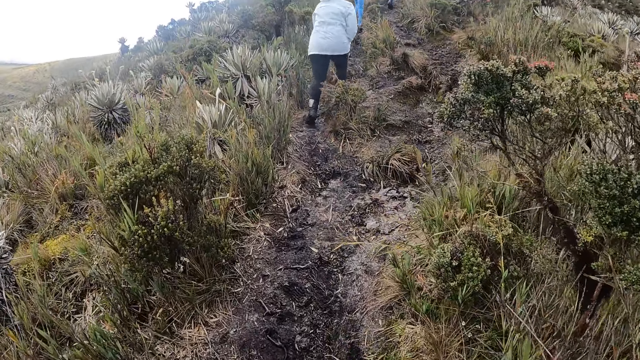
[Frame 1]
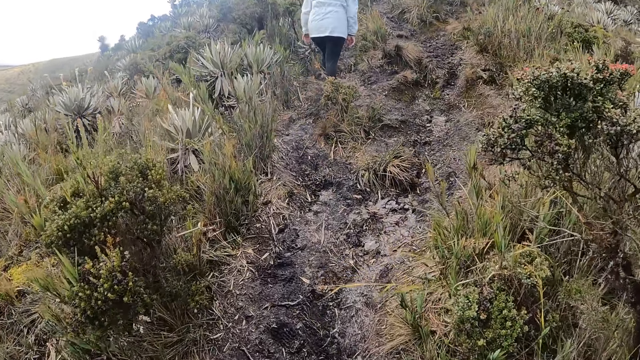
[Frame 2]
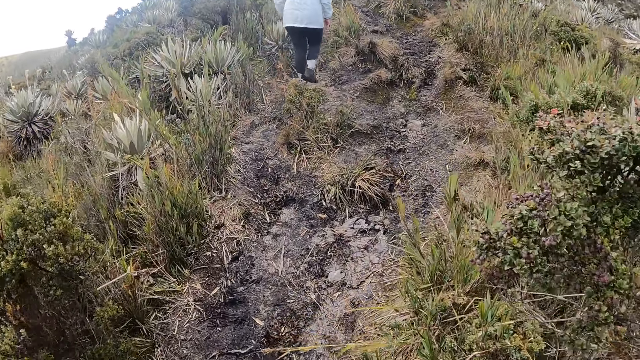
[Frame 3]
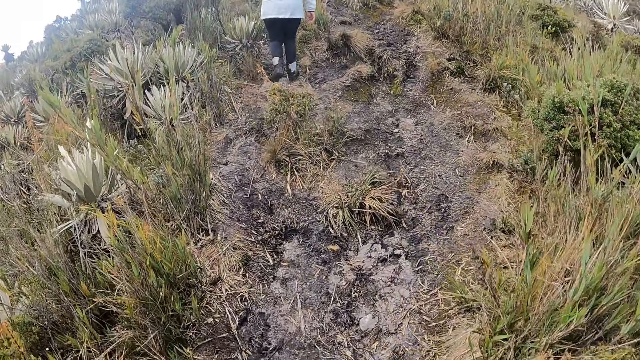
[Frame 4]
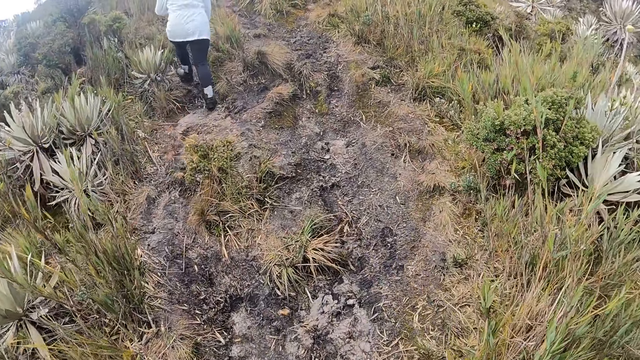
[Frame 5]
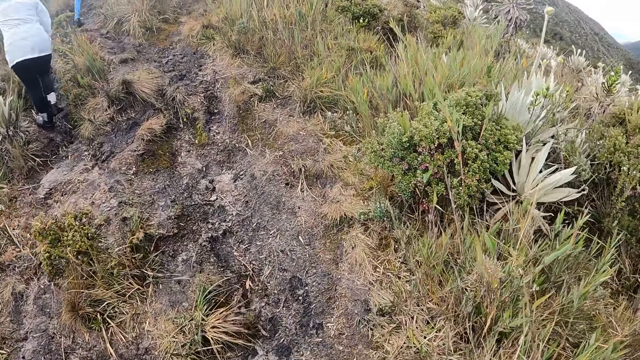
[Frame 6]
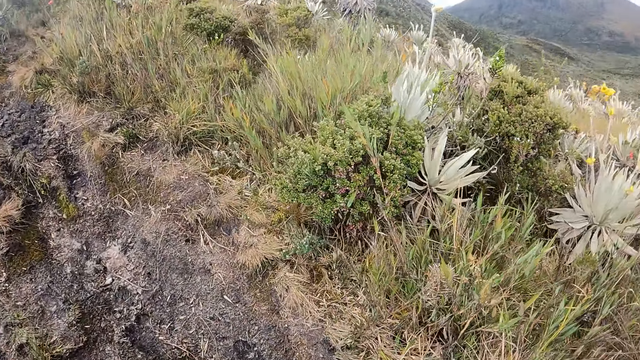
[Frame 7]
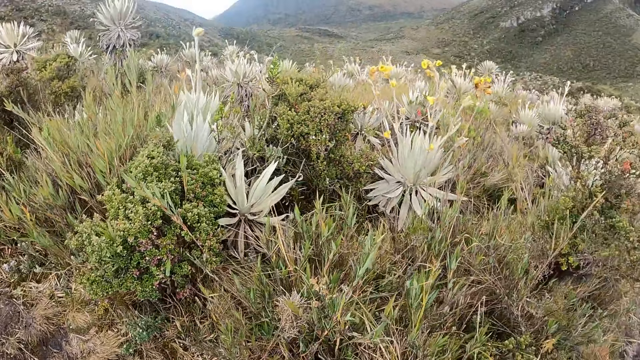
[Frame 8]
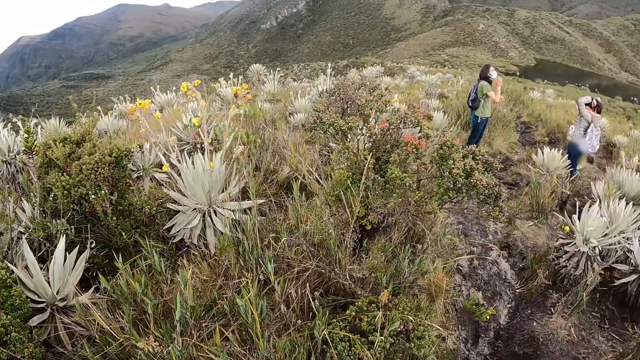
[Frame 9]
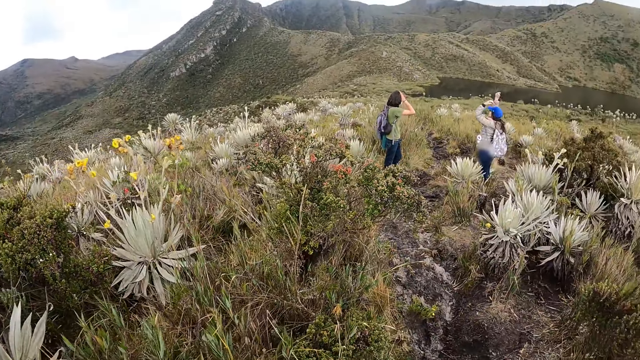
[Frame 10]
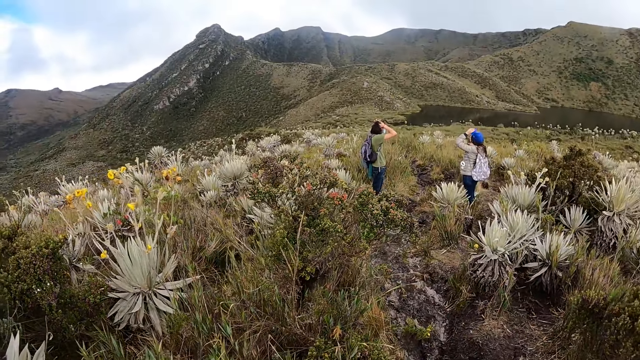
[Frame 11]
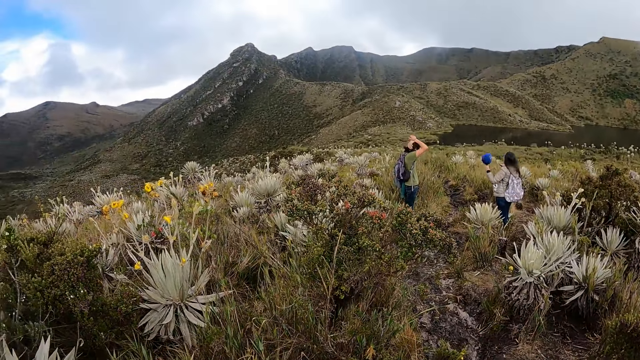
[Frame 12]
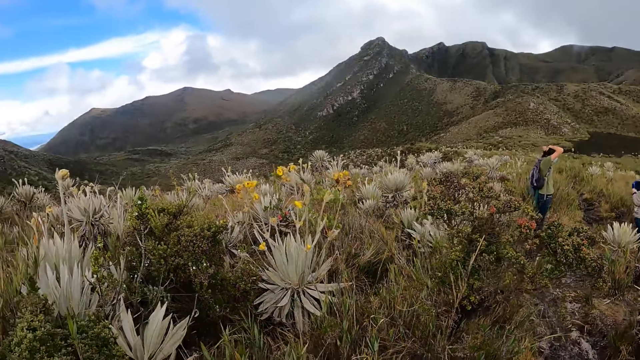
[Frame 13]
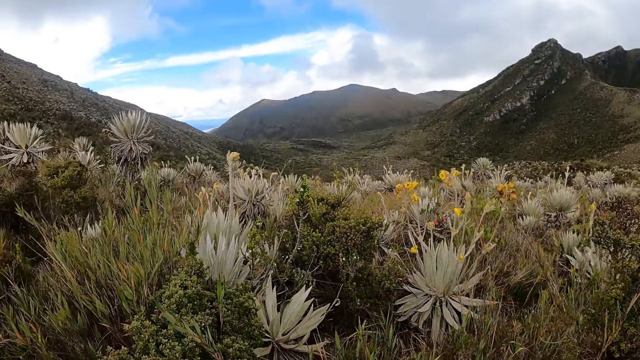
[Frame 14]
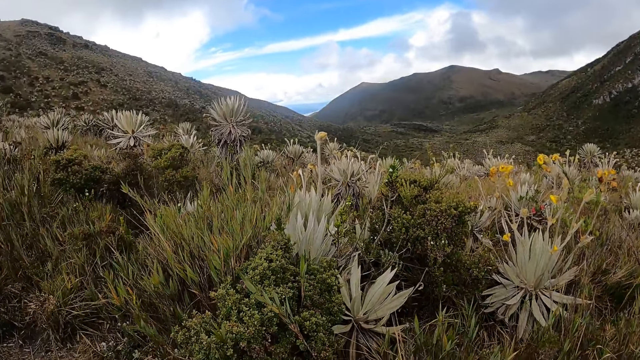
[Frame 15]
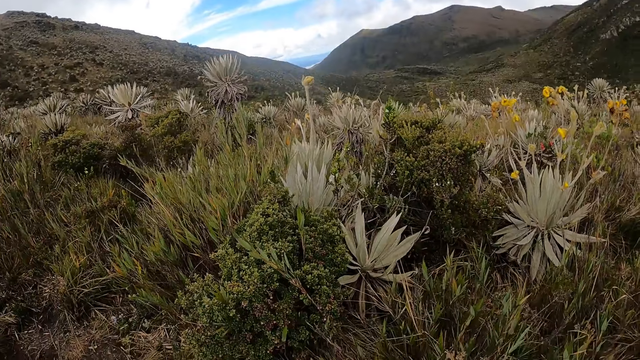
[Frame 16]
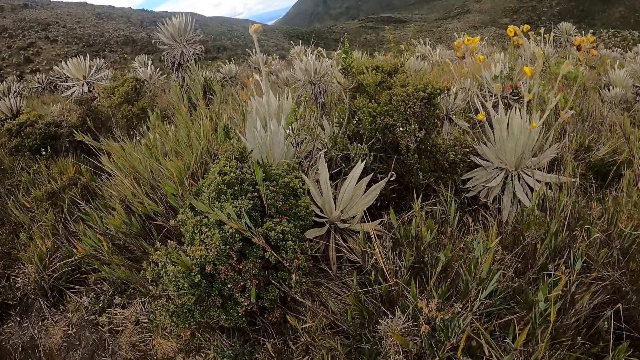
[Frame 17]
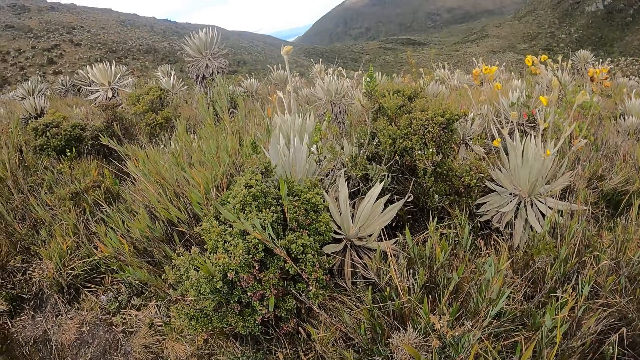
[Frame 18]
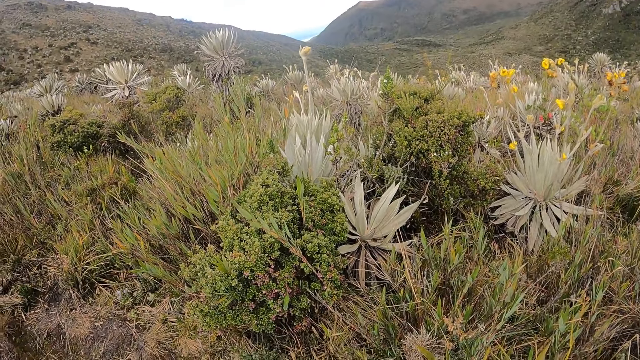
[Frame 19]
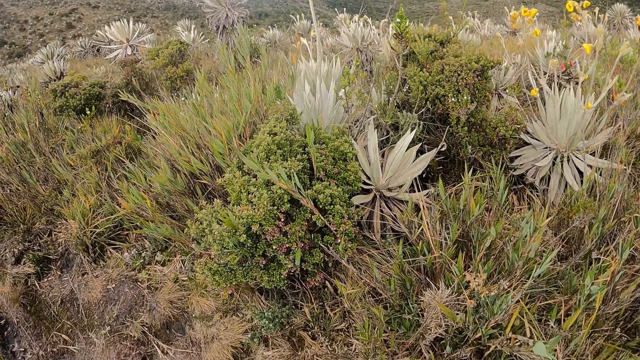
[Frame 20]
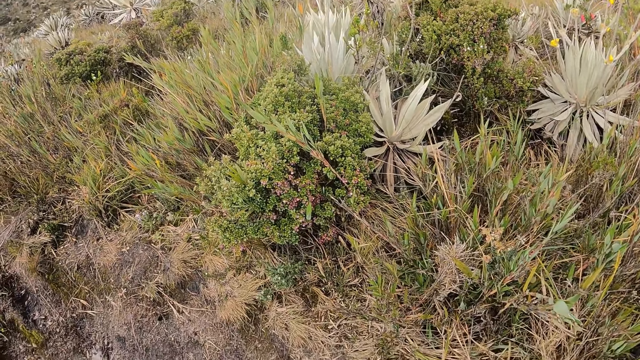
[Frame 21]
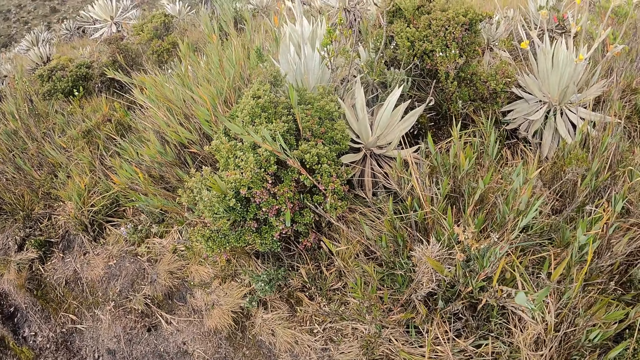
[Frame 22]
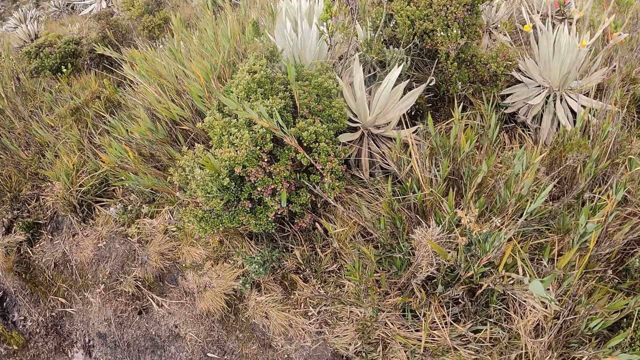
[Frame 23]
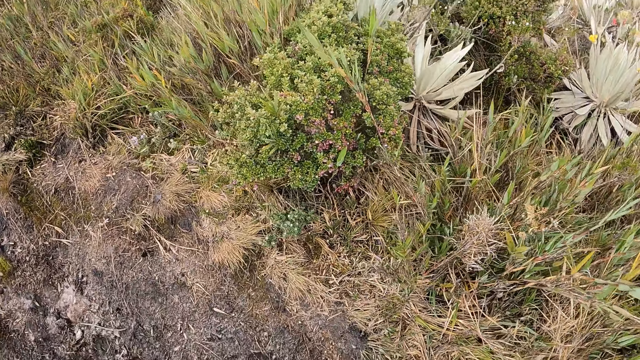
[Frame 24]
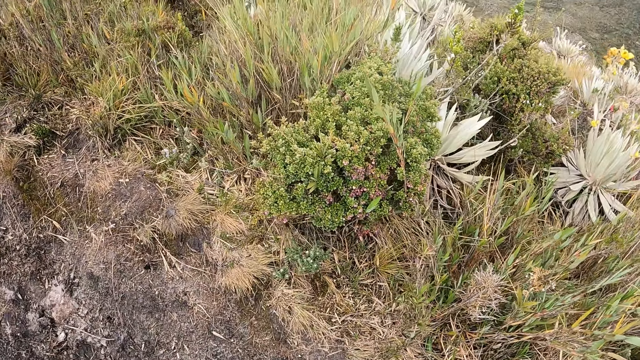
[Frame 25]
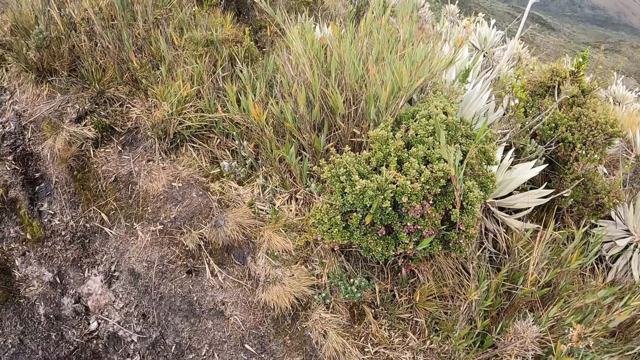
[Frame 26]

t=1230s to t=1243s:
The camera wearer scans ahead at the mountains. A woman moves her hands and removes her face cap with her left hand. A man holds hair with his hands. The camera wearer looks around the mountains. They wait on the mountain and stare at the plants.

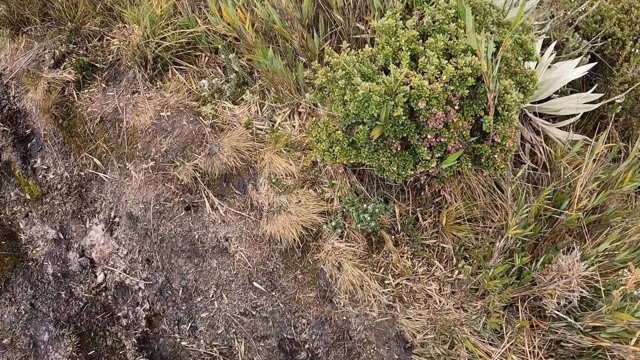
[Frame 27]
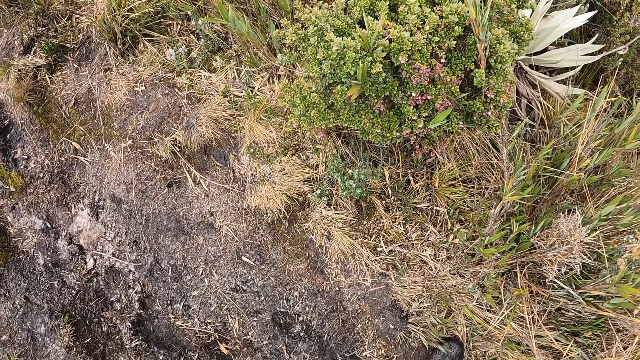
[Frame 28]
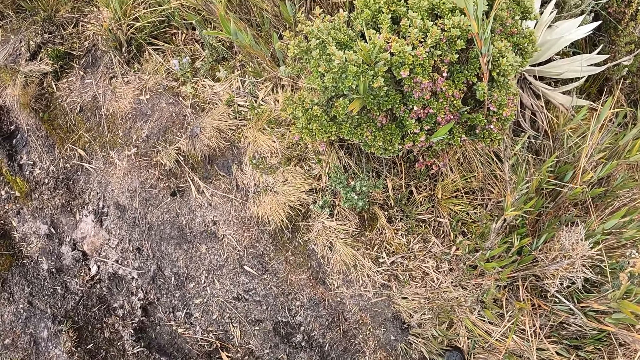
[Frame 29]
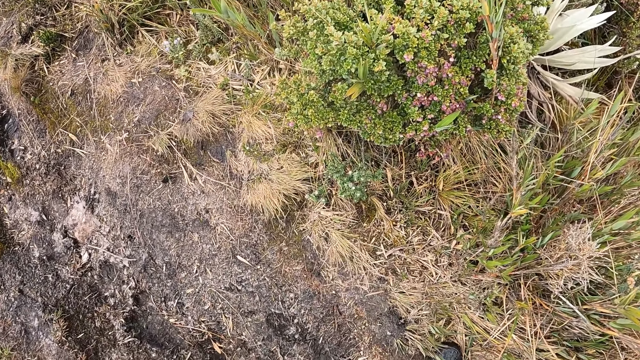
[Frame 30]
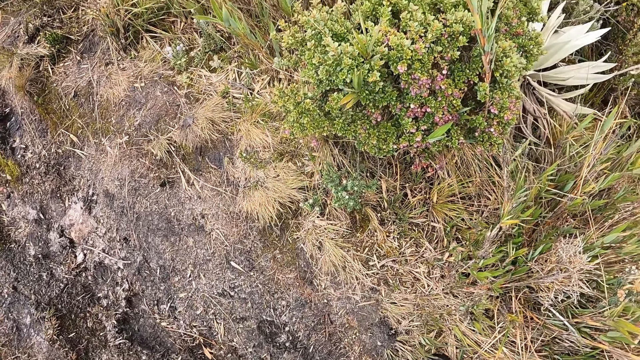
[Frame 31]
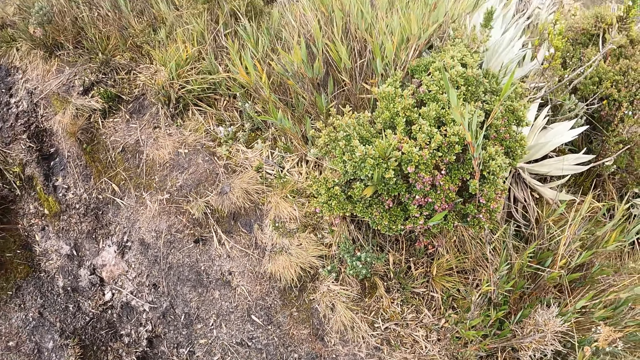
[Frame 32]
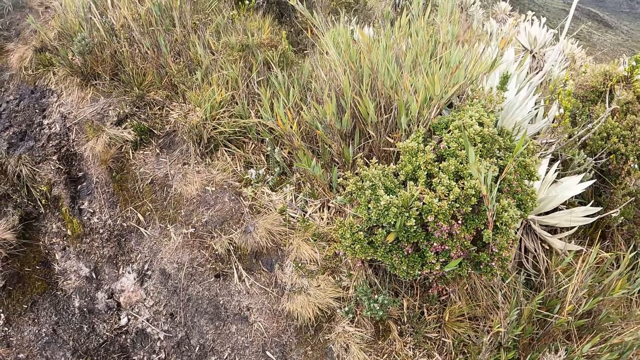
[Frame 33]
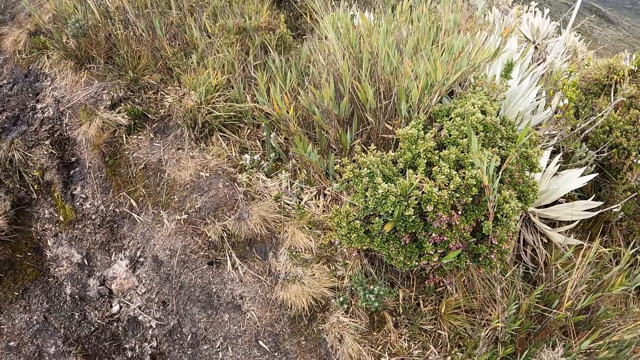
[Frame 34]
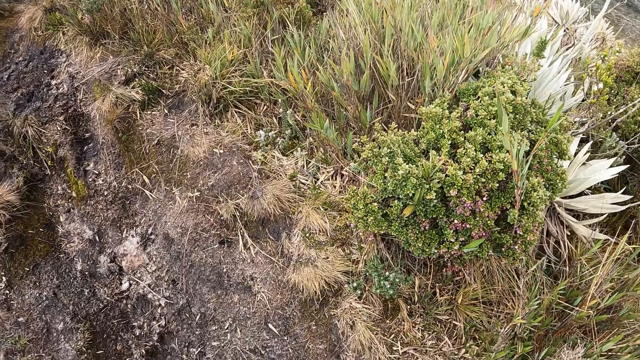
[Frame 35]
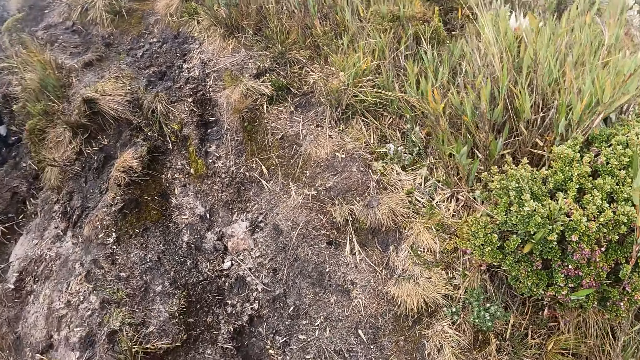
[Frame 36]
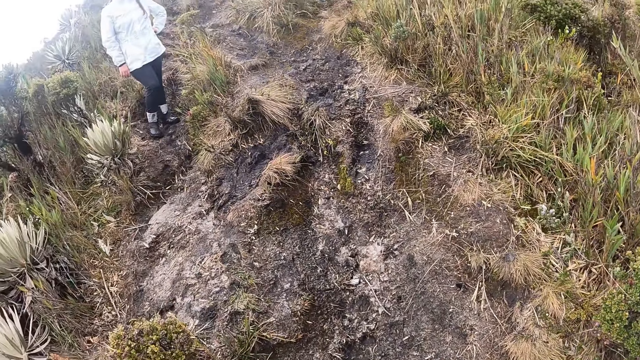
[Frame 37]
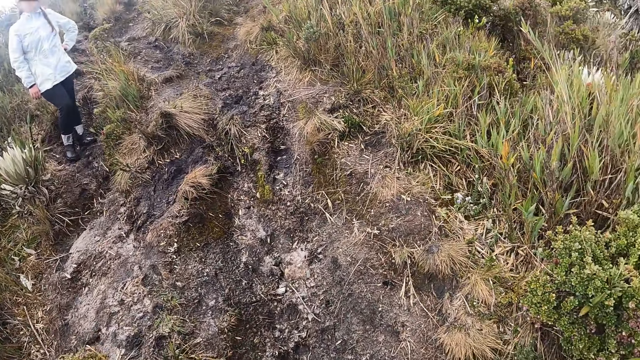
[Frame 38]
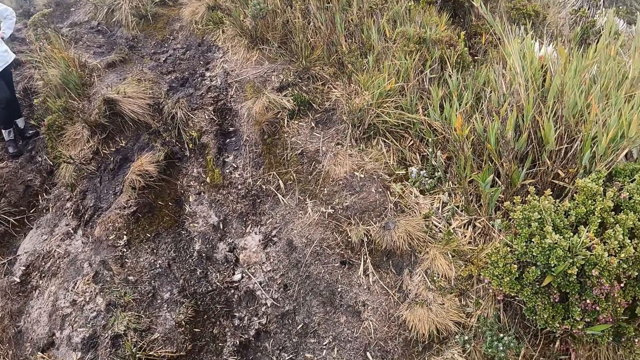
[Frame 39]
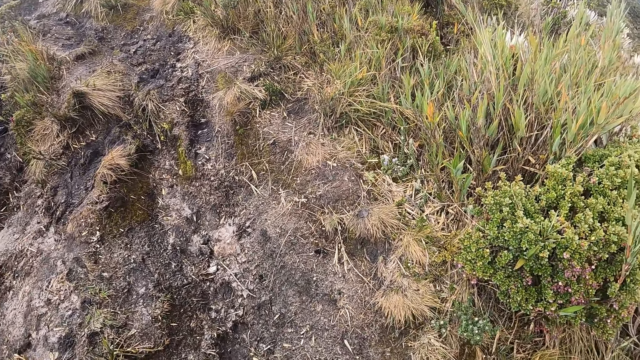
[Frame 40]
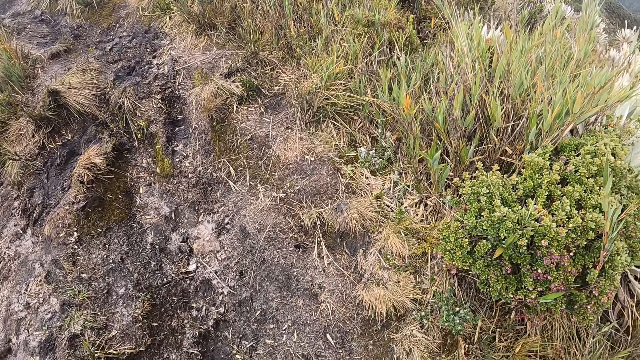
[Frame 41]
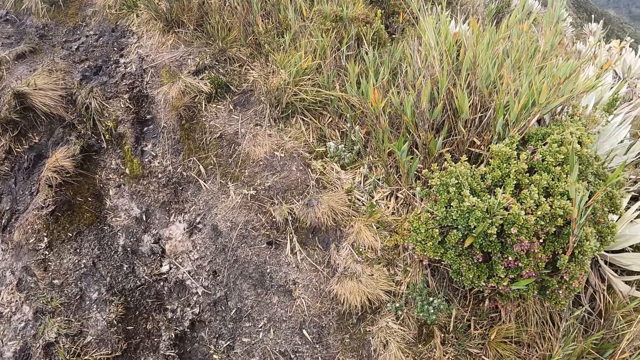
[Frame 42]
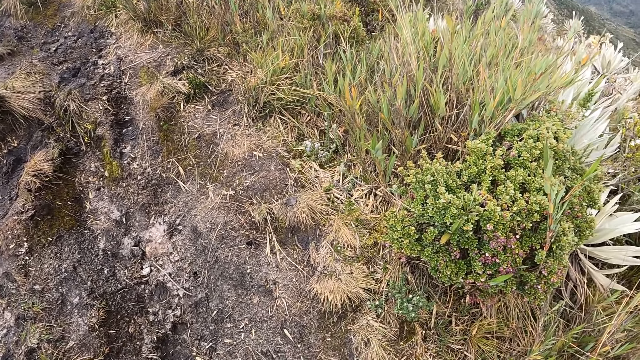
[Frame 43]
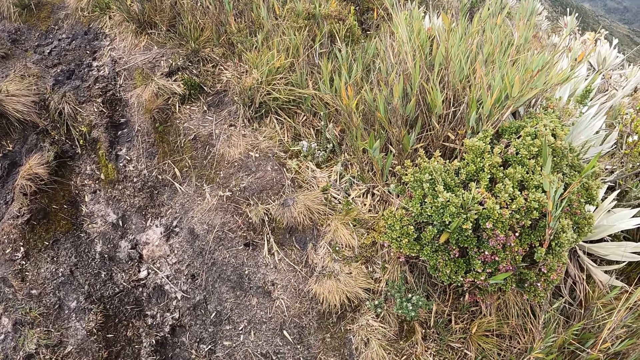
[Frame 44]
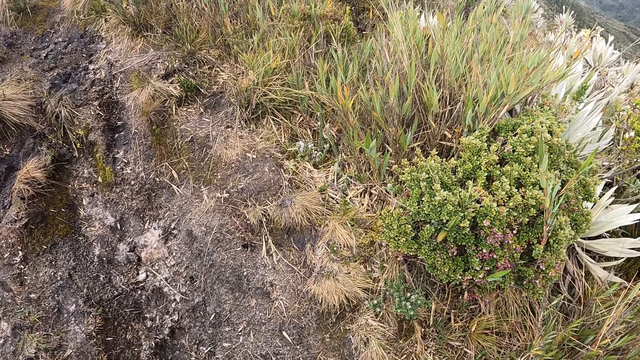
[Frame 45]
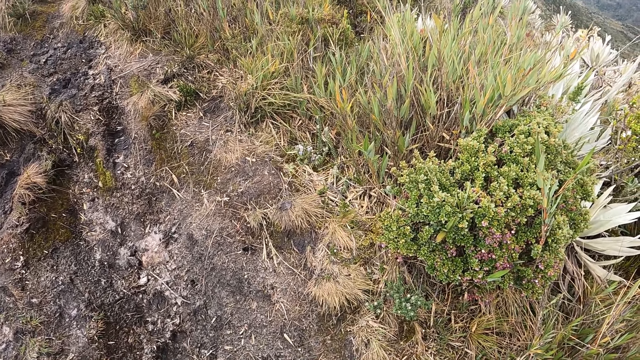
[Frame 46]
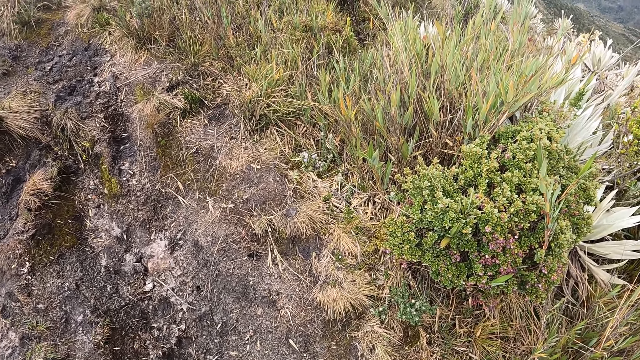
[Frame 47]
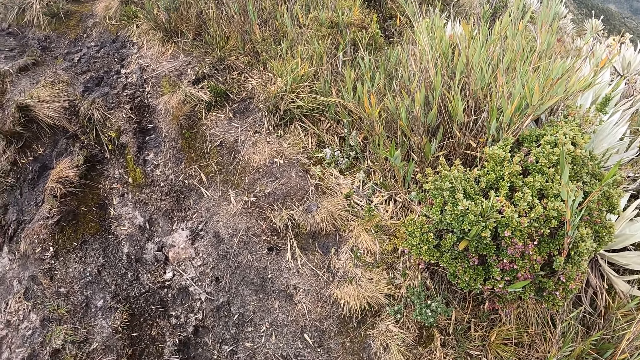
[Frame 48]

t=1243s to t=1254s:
The camera wearer stares at the ground. They look at the woman. They stare at the flowers.
